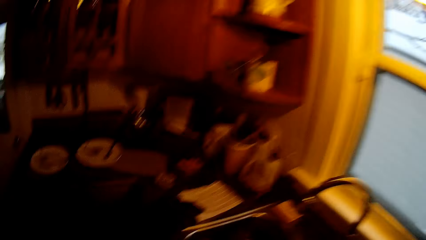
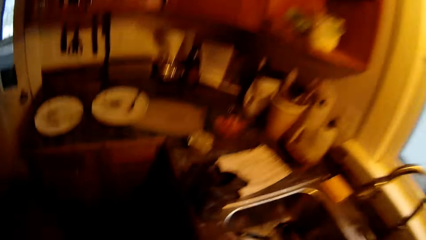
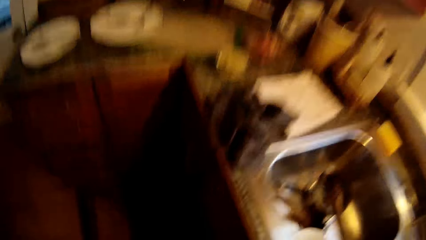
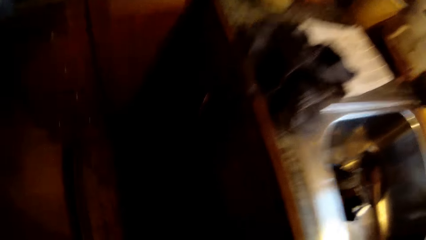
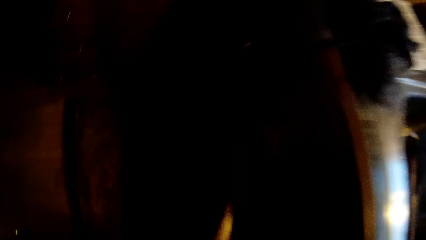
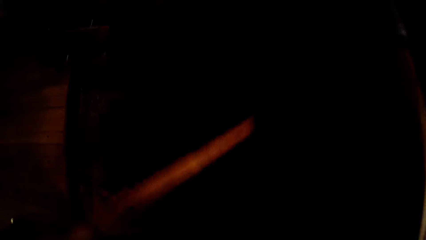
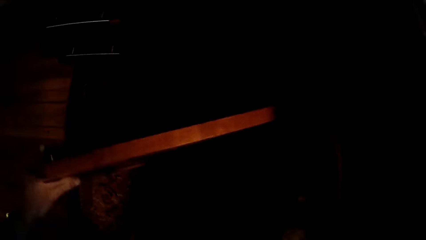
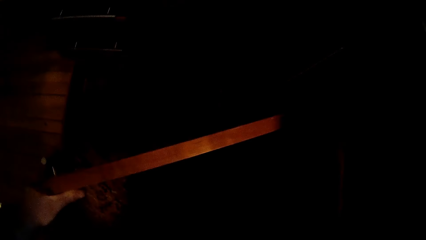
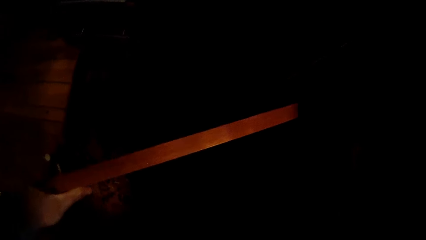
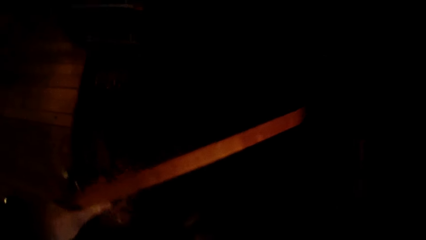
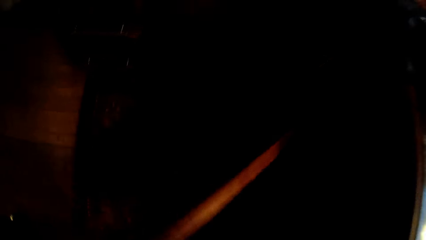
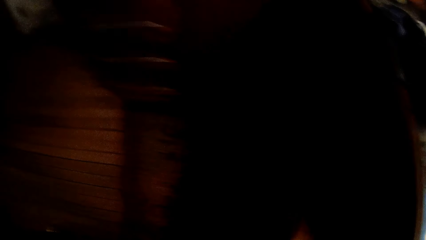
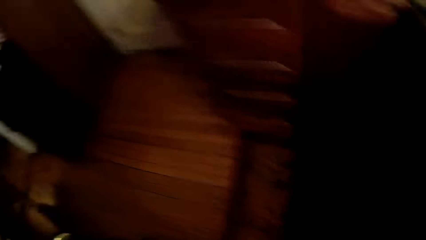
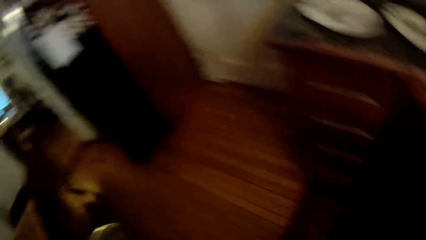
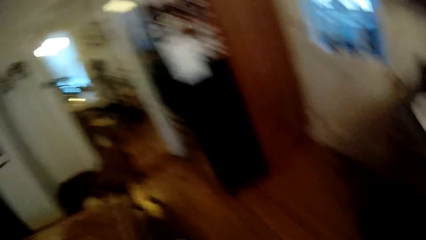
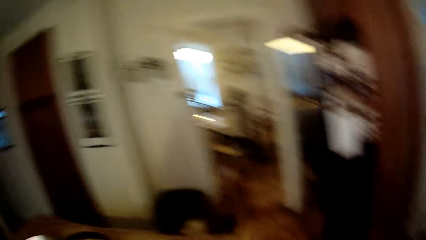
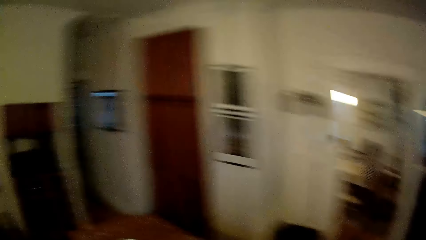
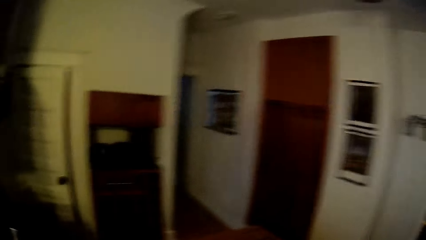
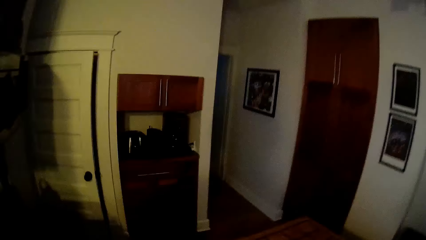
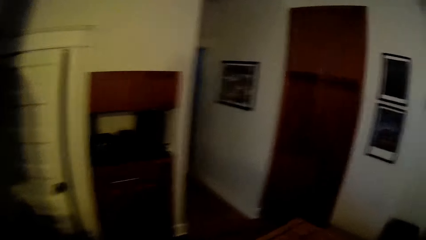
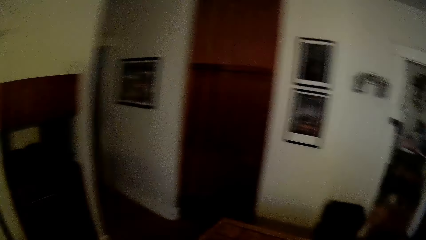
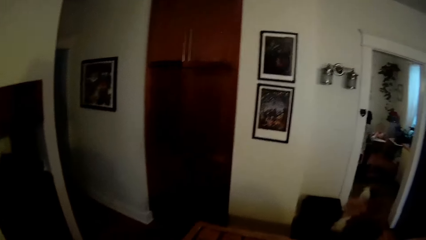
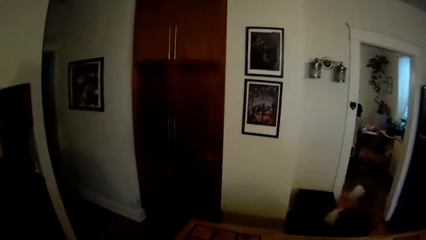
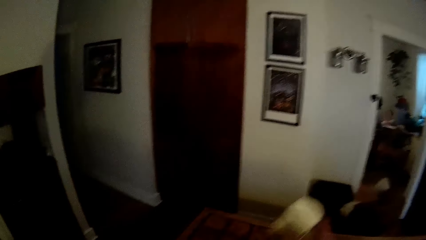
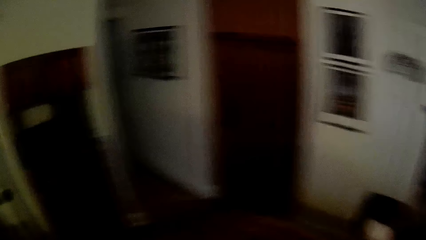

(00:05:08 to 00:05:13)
The camera wearer opens a cupboard under the kitchen sink with his left hand. He removes something from the cupboard. He closes the cupboard with his left hand. He moves around in the kitchen.

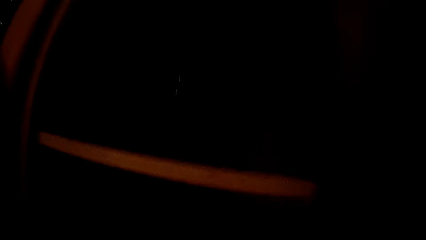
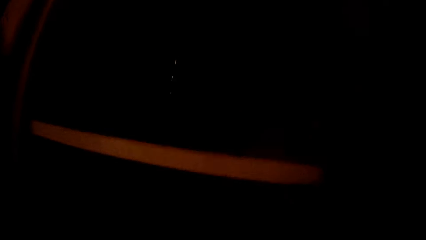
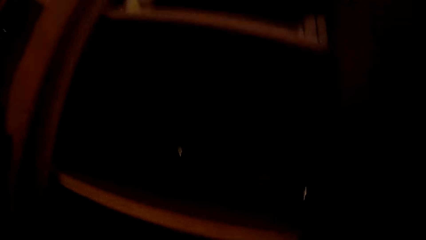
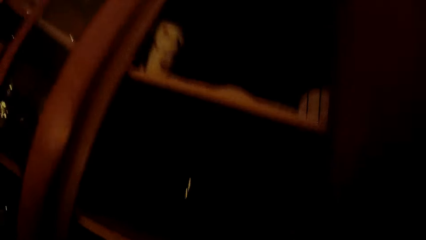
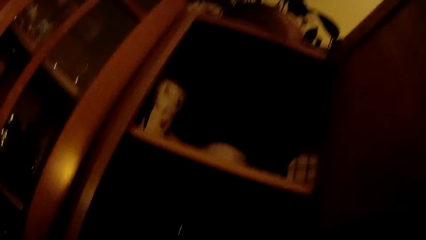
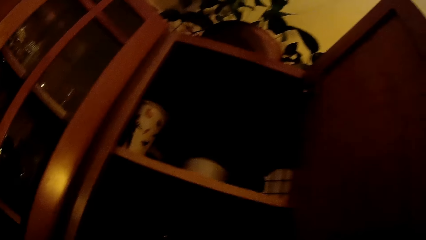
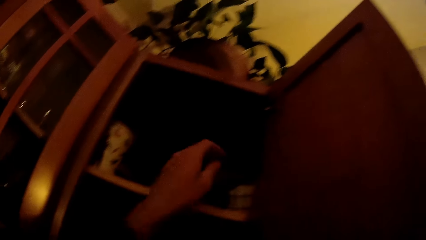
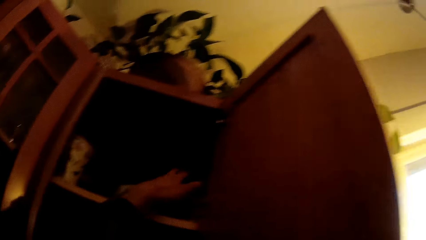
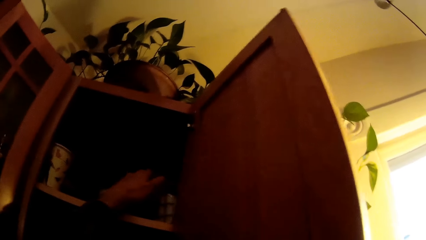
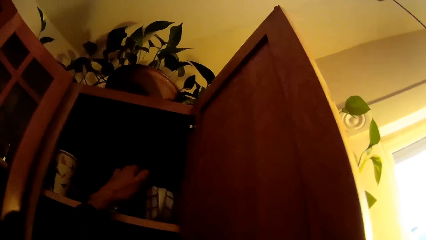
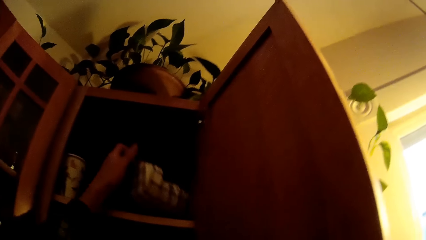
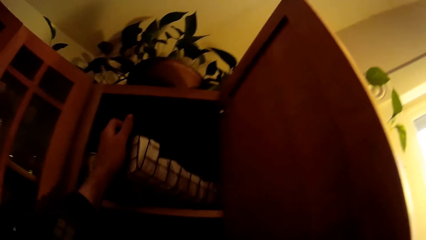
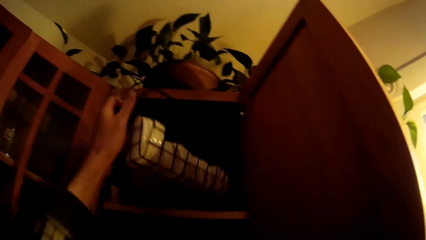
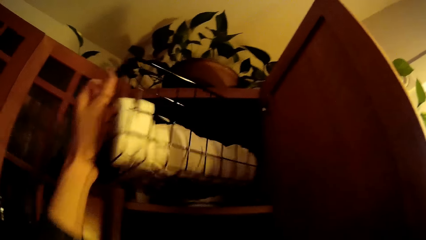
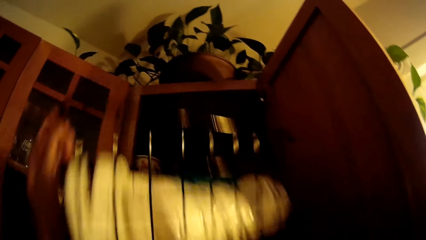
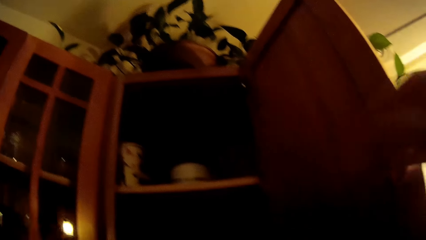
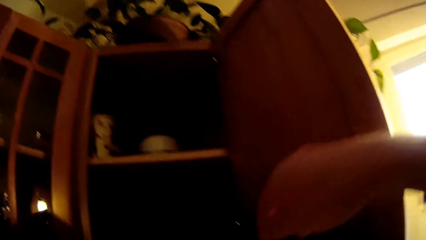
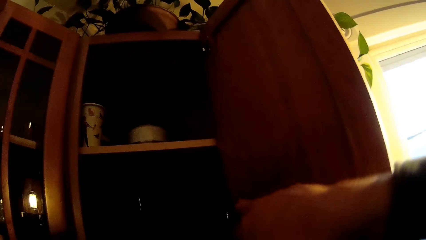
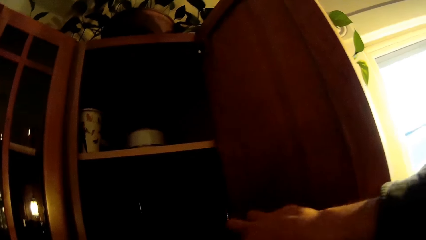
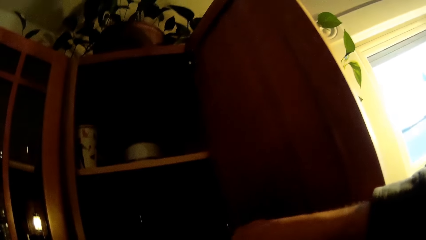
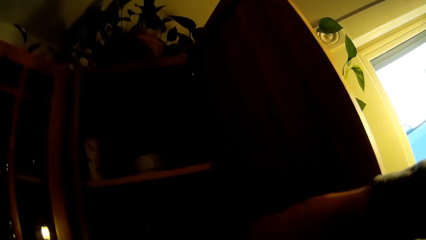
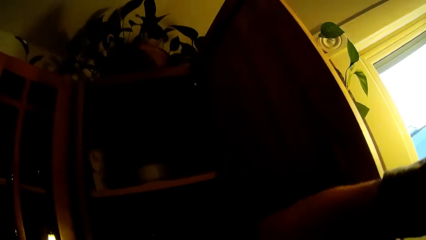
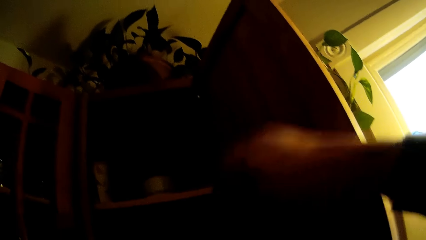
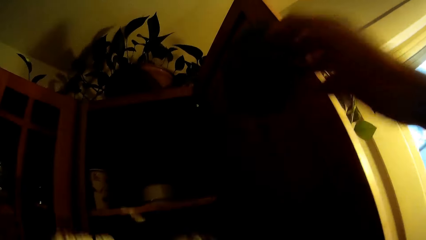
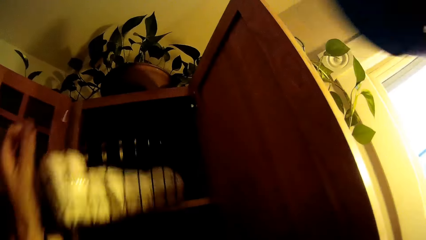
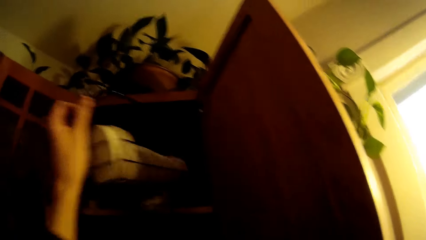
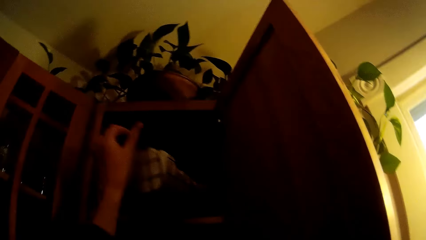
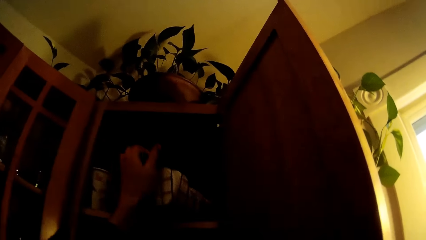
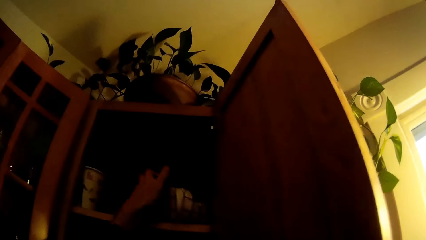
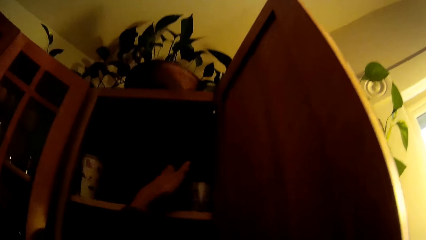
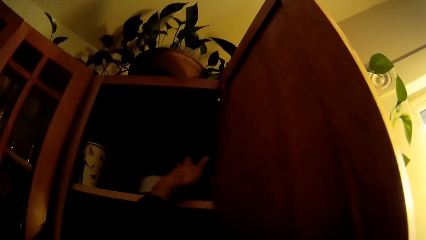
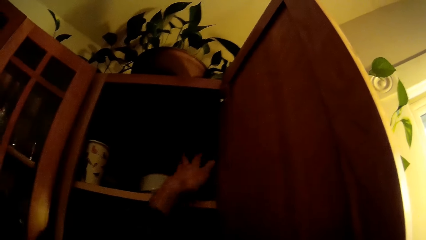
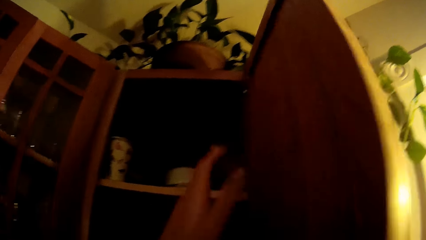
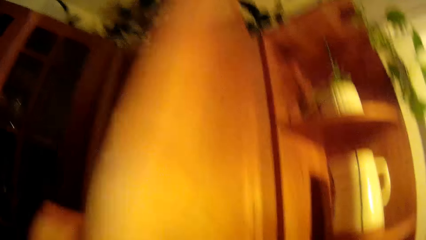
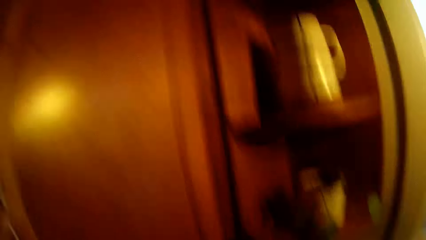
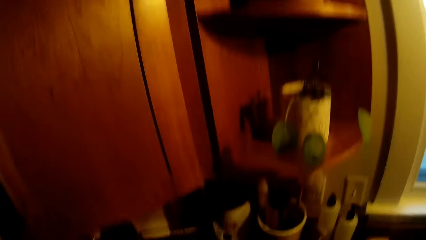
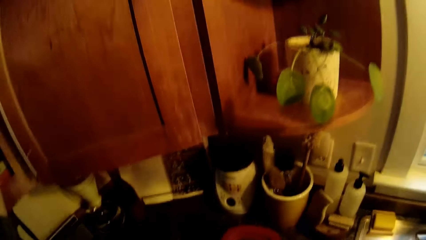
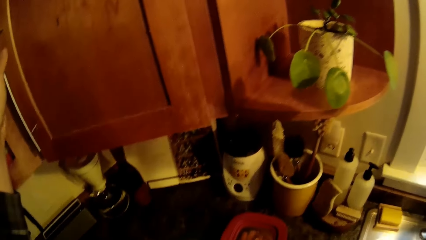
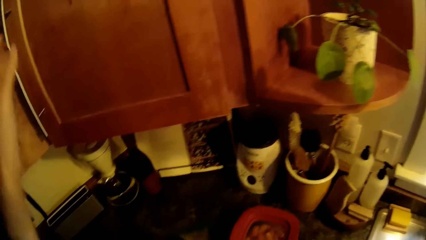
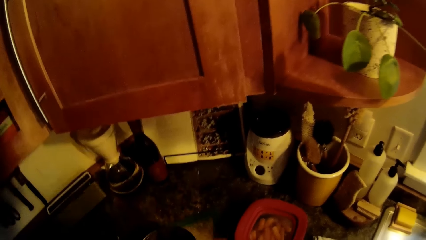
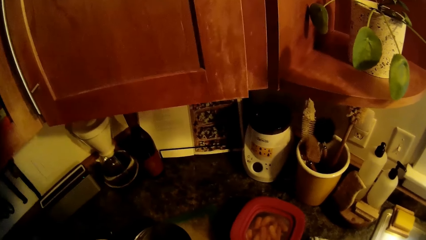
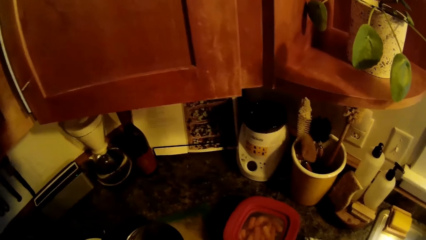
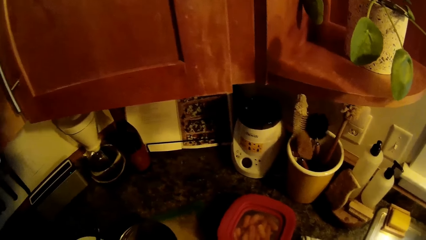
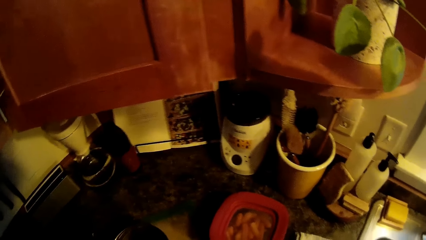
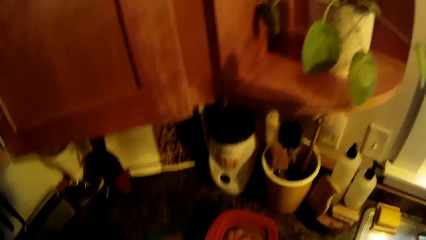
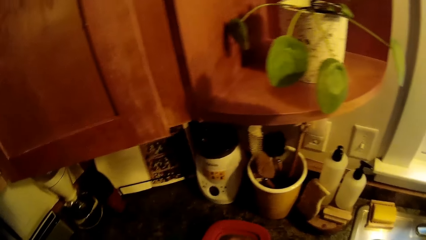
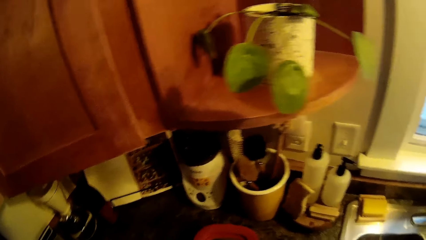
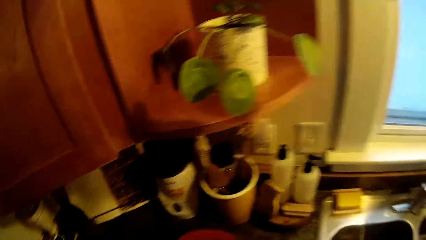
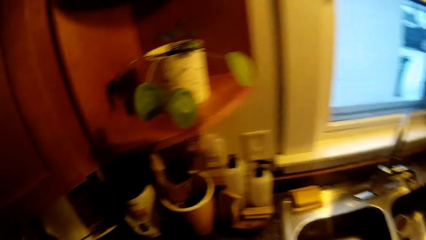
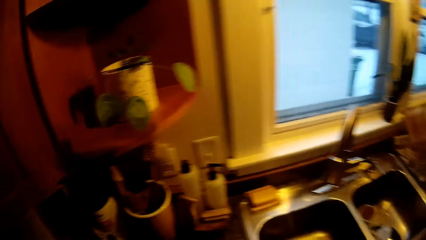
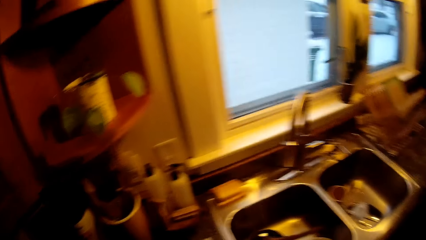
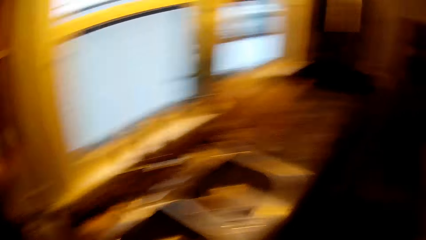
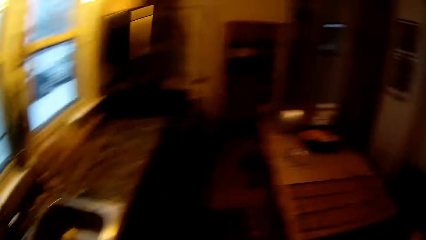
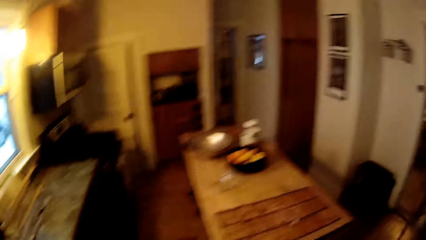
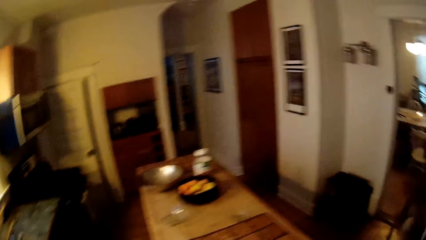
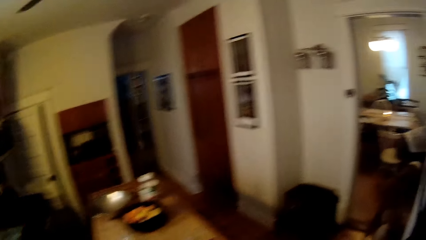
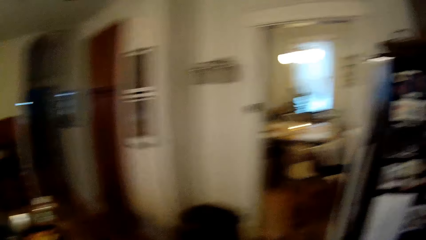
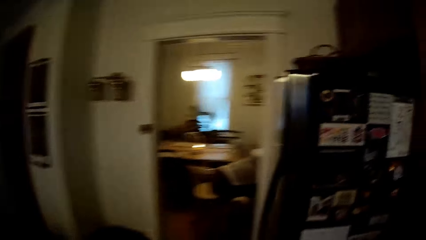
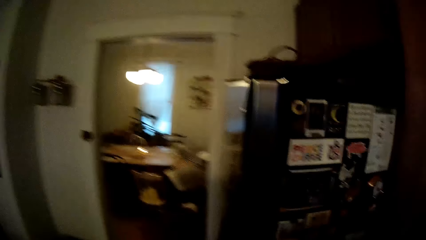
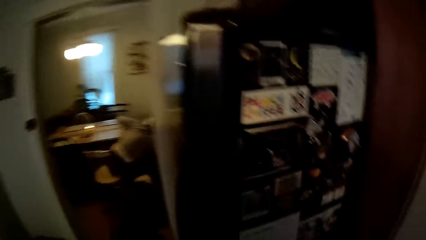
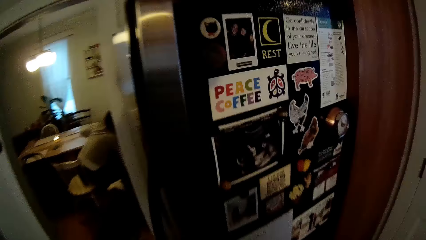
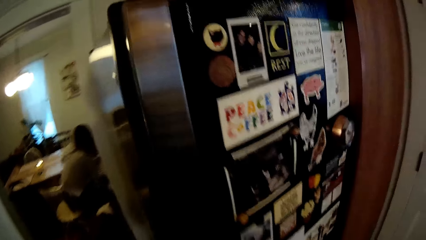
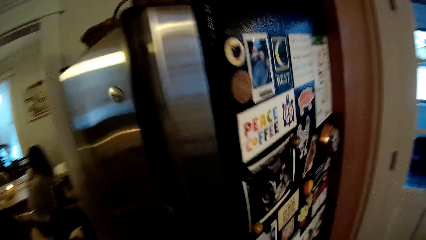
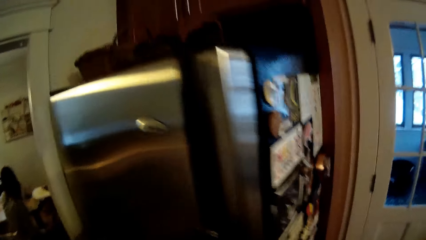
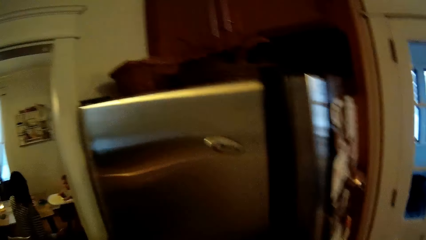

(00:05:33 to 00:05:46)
The camera wearer brings out a plate rack from the shelf with his left hand. He picks up a bowl from the shelf. He puts the plate rack in the shelf with his left hand. He closes the shelf with his left hand. He walks towards the refrigerator.
